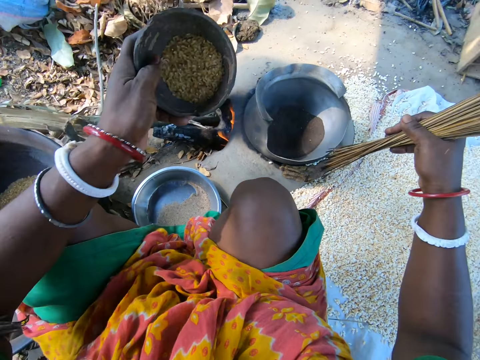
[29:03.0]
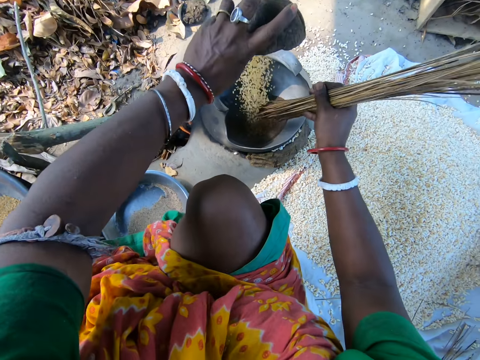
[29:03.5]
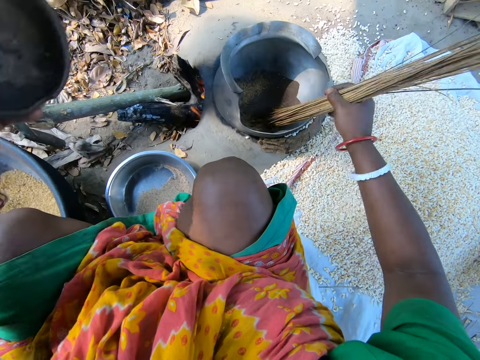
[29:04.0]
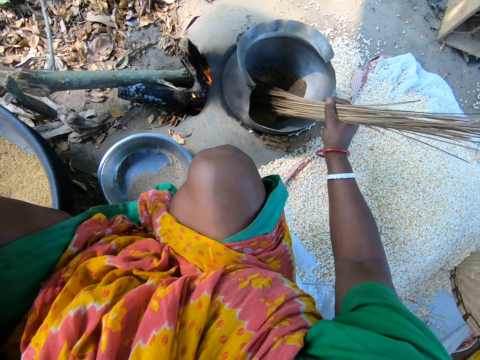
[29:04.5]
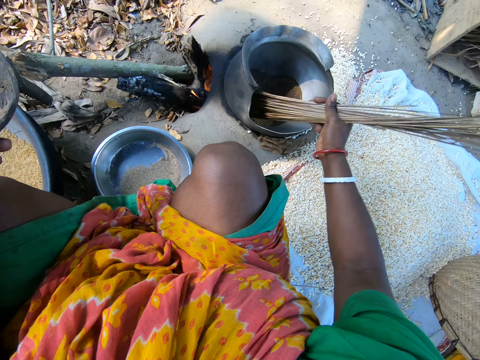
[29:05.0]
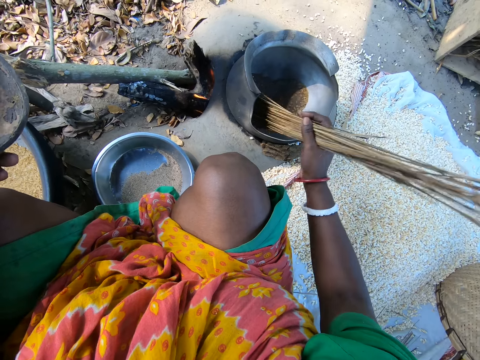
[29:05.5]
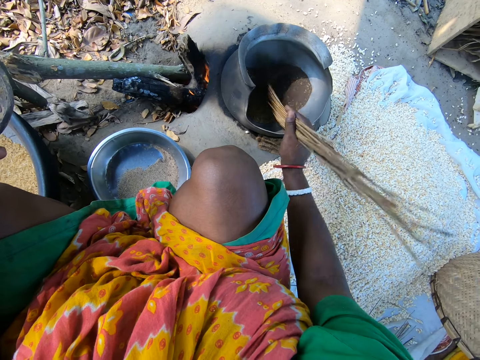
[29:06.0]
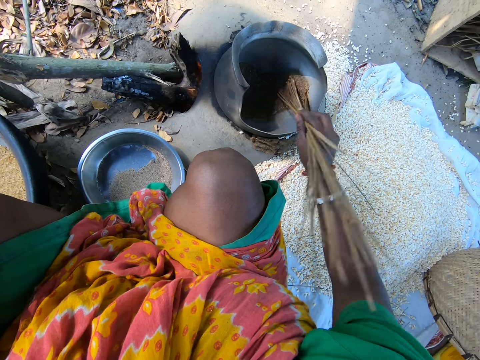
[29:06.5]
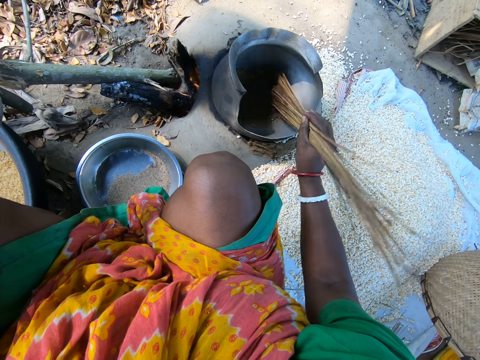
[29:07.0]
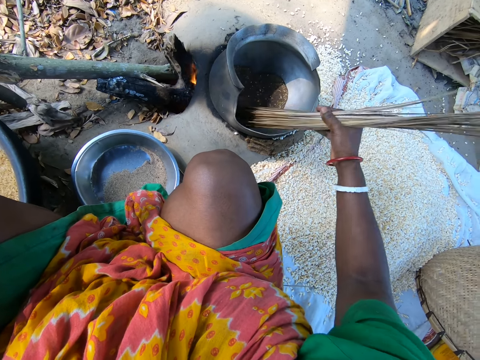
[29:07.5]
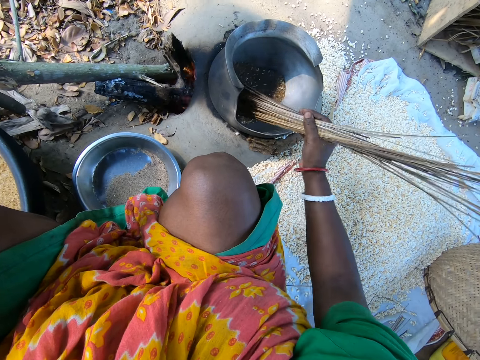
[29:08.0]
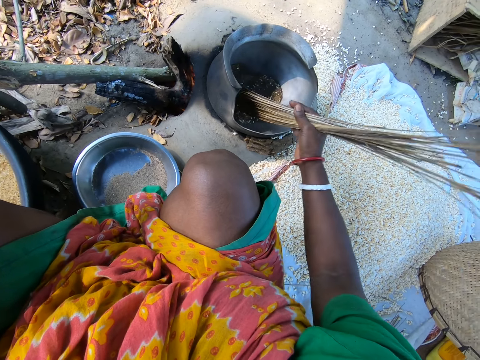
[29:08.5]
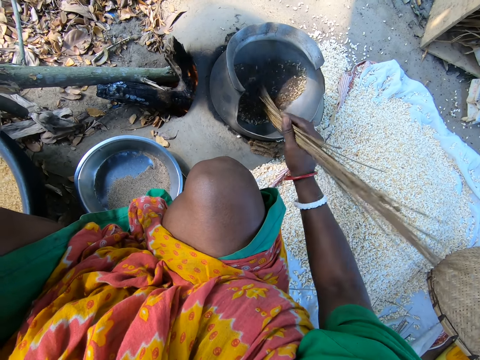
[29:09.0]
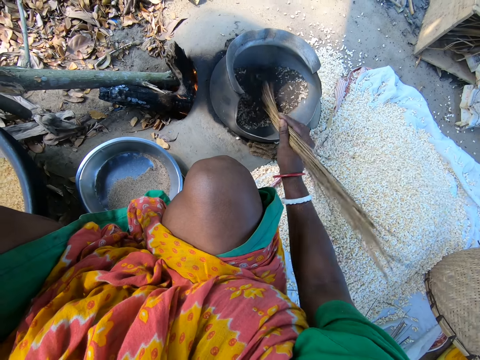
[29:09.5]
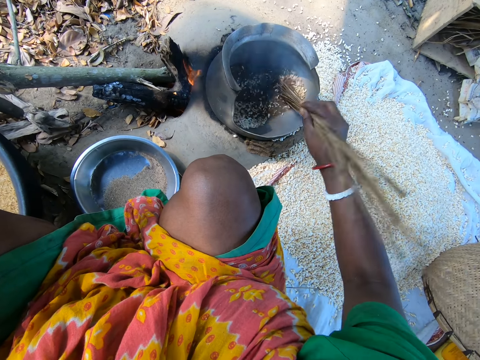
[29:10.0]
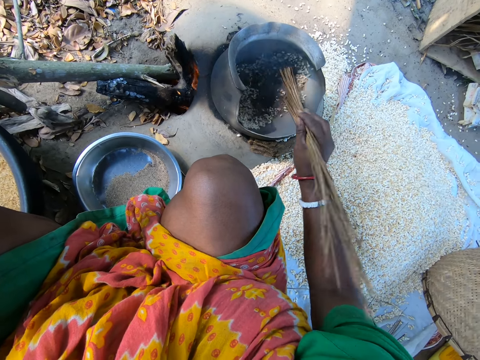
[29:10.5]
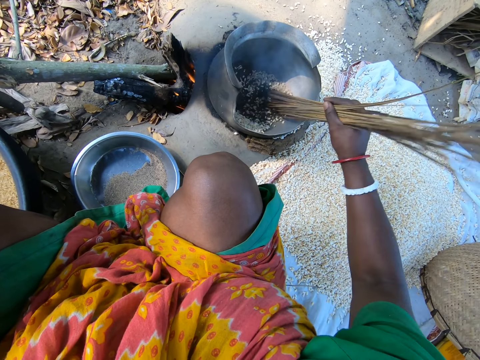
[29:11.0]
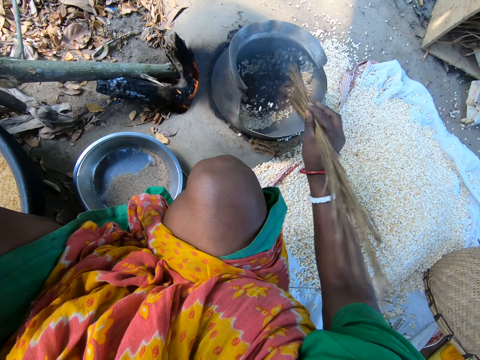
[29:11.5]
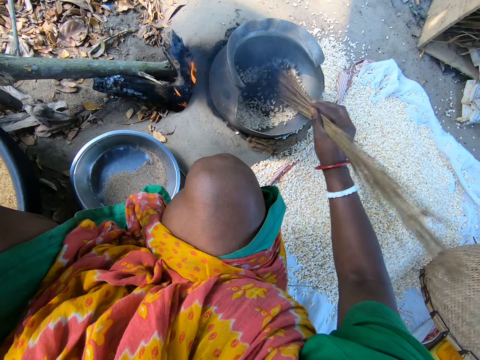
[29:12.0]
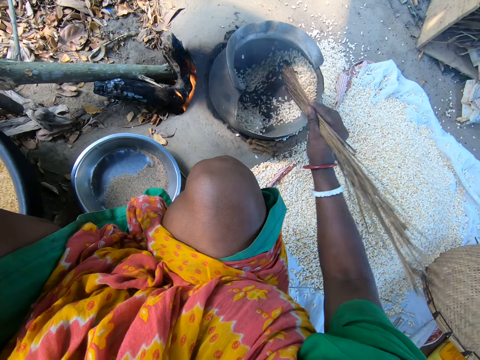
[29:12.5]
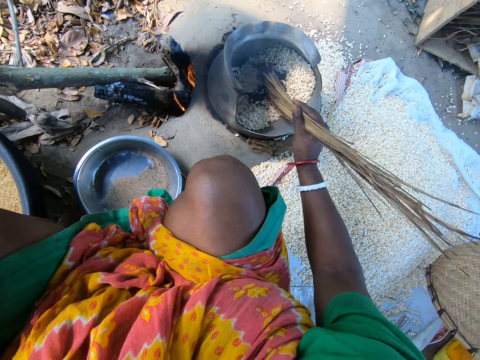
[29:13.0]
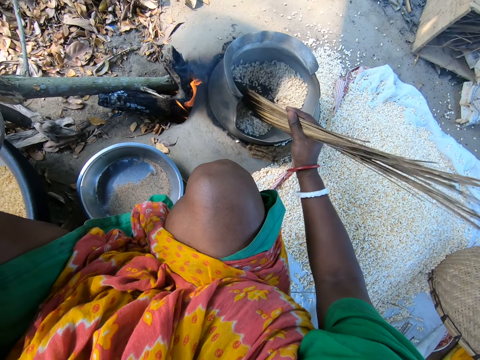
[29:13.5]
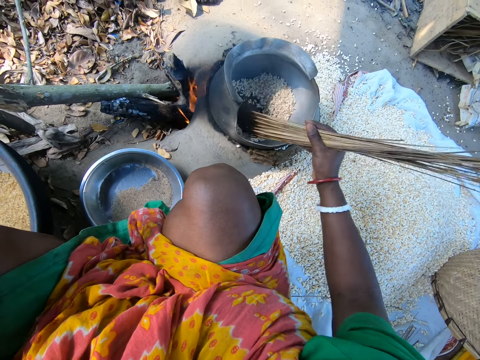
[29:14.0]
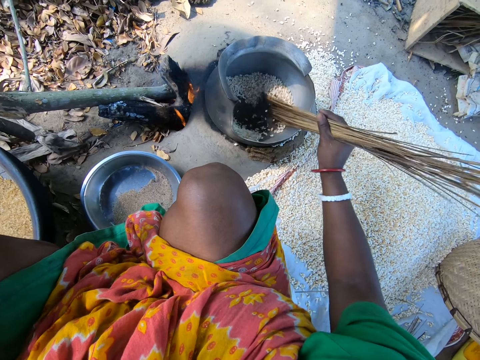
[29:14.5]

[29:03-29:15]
The camera wearer removes grains from the pot. She pours the rice in the bowl into the cooking pot. She mixes the Asian rice in the cooking pot with the broom sticks in her hand.

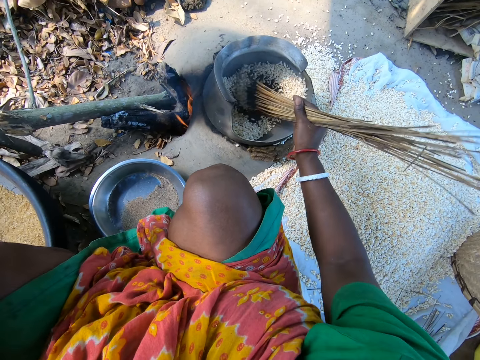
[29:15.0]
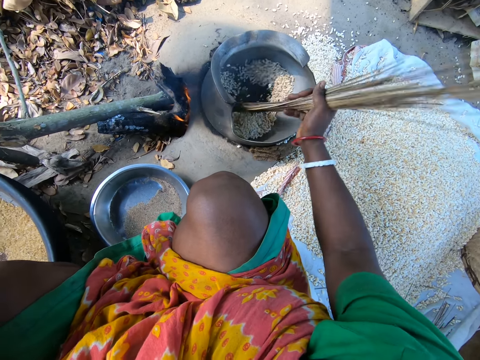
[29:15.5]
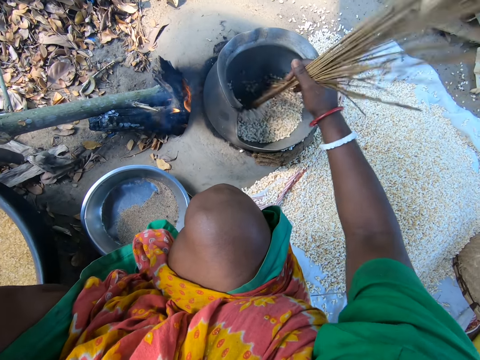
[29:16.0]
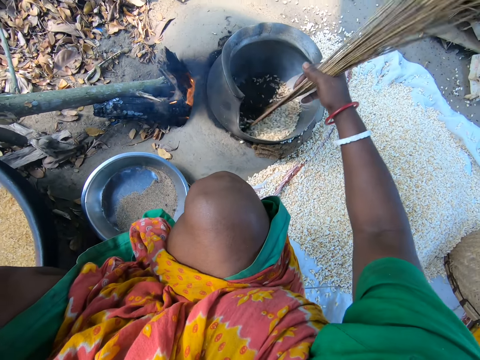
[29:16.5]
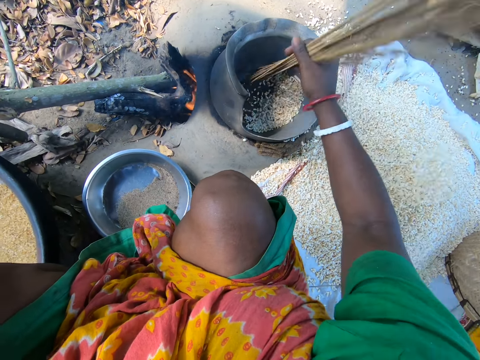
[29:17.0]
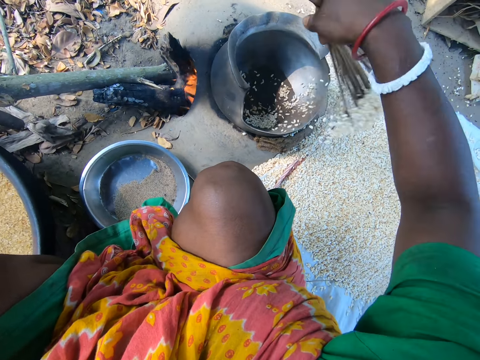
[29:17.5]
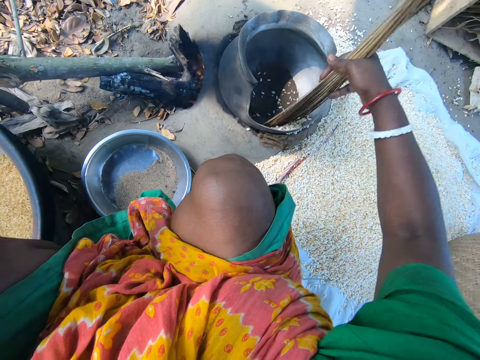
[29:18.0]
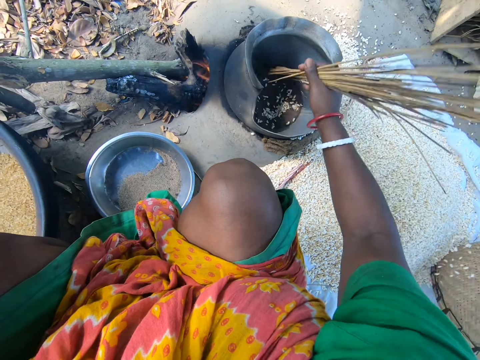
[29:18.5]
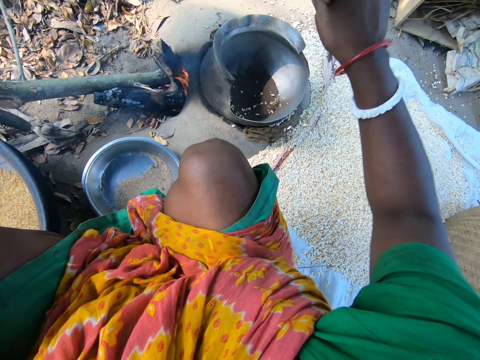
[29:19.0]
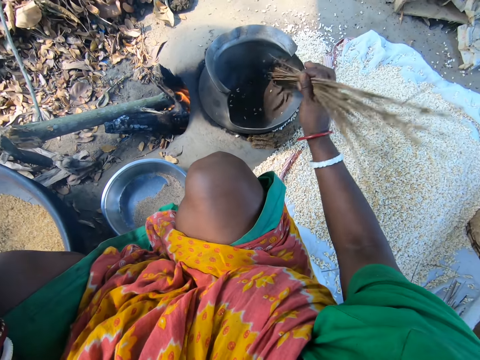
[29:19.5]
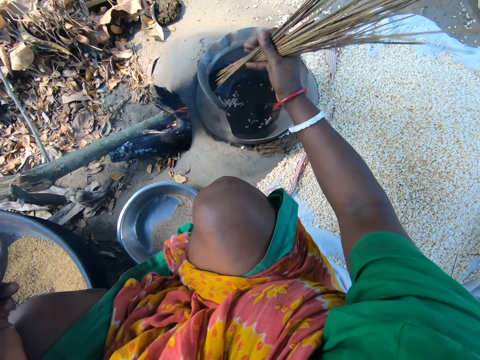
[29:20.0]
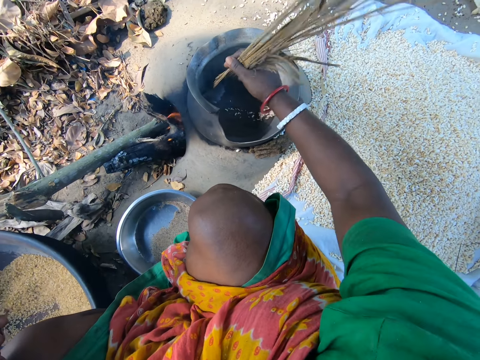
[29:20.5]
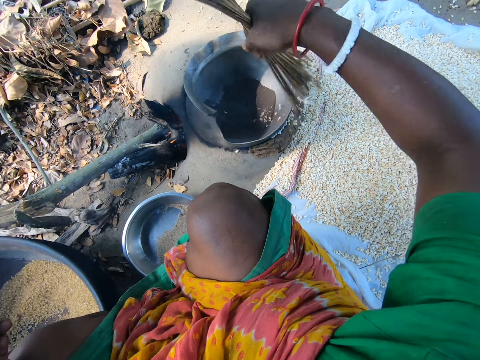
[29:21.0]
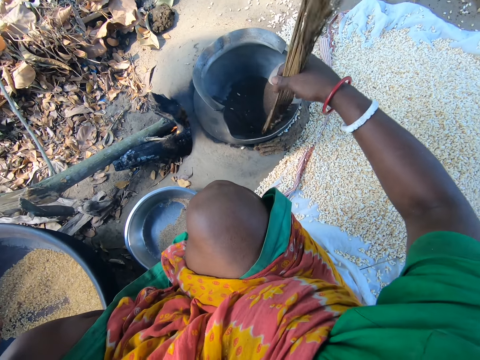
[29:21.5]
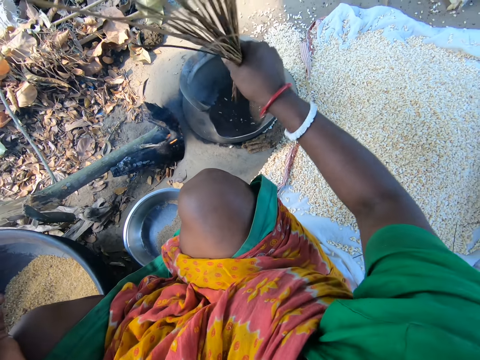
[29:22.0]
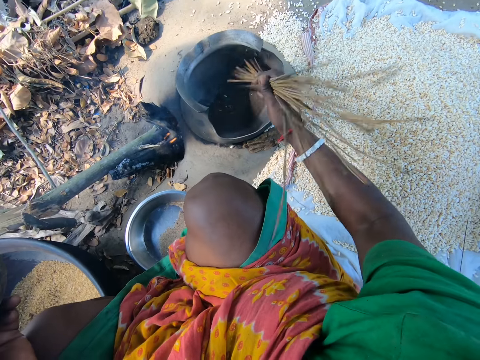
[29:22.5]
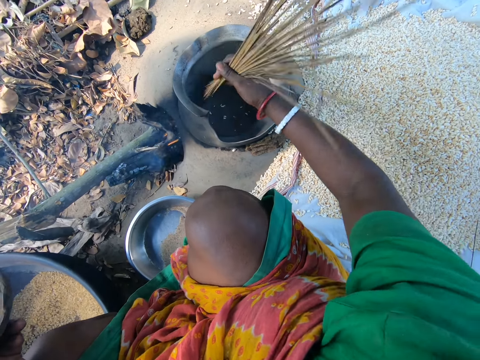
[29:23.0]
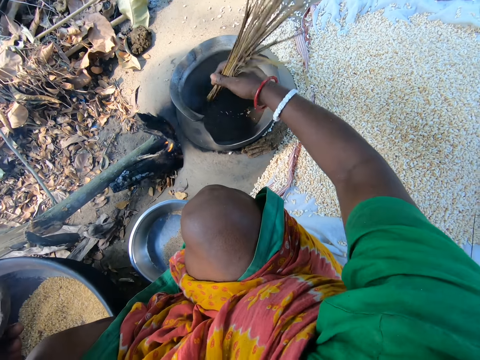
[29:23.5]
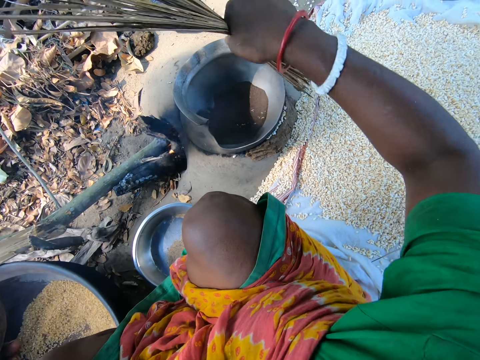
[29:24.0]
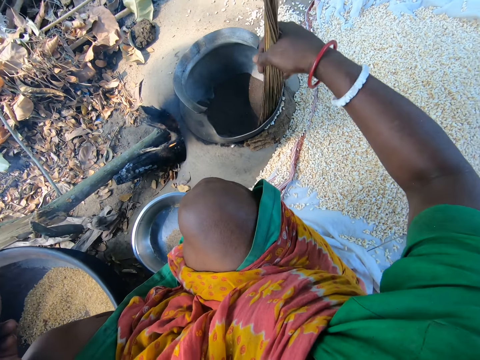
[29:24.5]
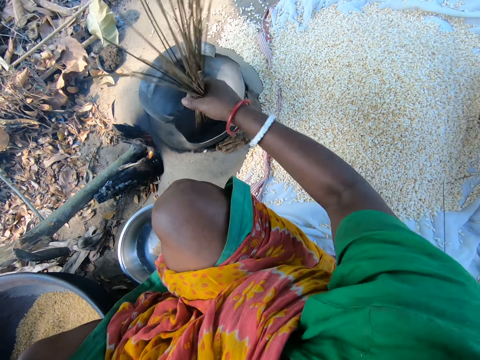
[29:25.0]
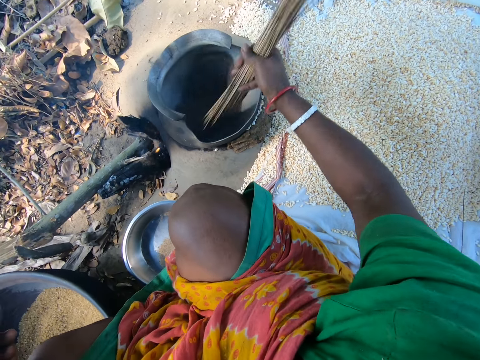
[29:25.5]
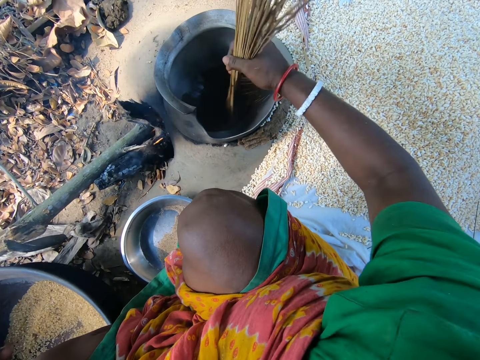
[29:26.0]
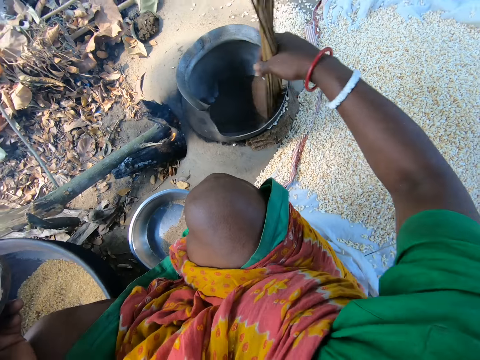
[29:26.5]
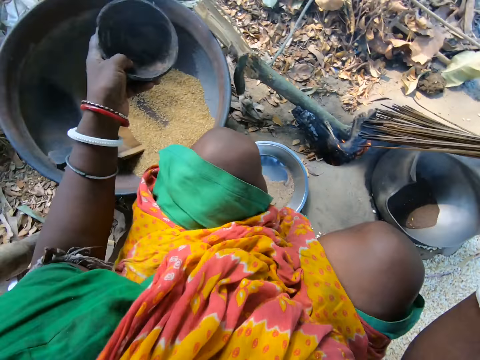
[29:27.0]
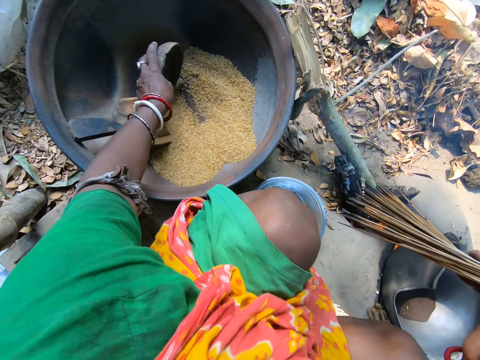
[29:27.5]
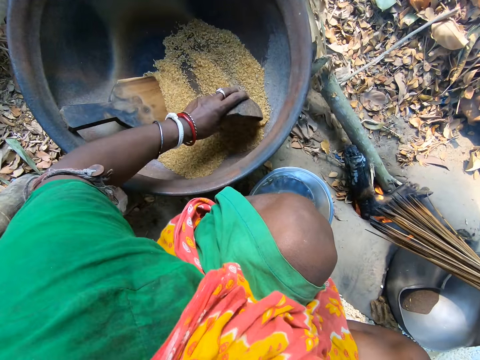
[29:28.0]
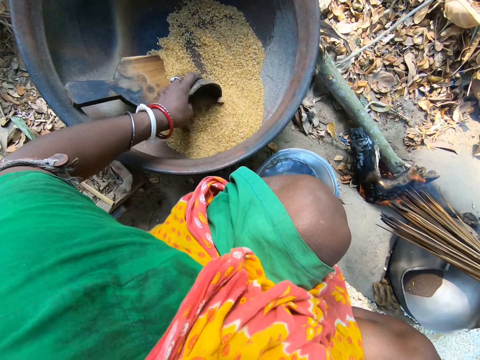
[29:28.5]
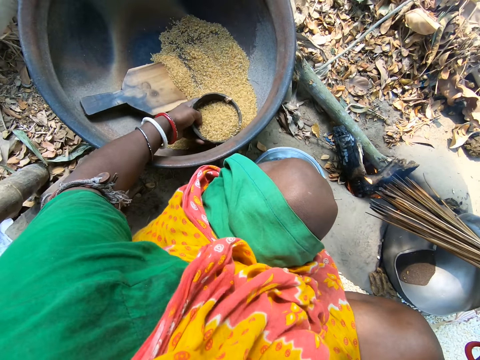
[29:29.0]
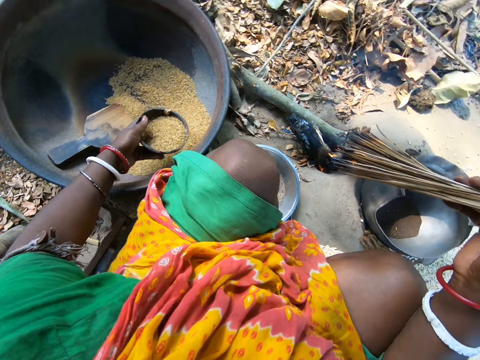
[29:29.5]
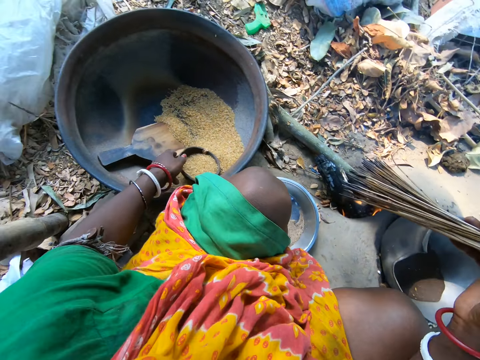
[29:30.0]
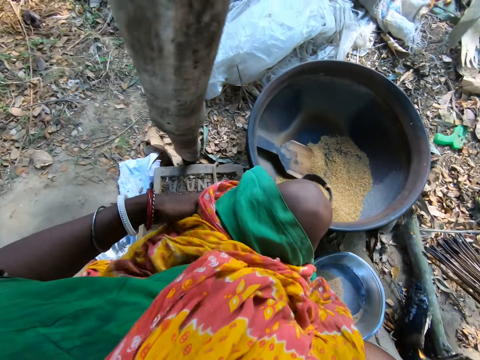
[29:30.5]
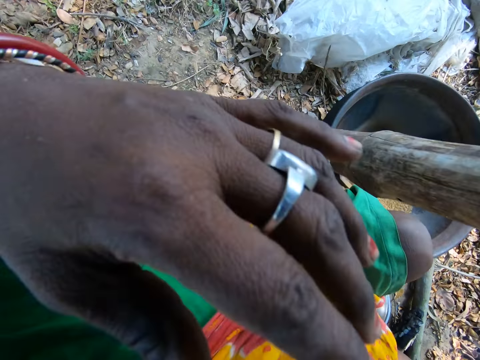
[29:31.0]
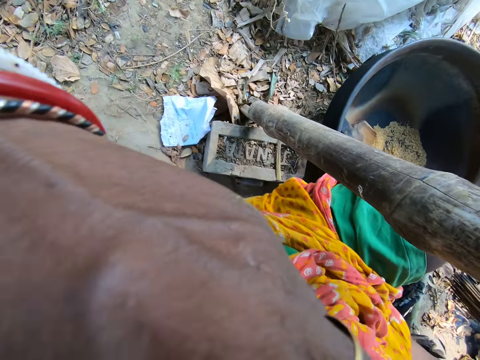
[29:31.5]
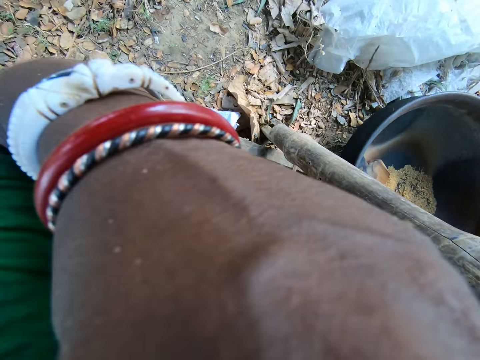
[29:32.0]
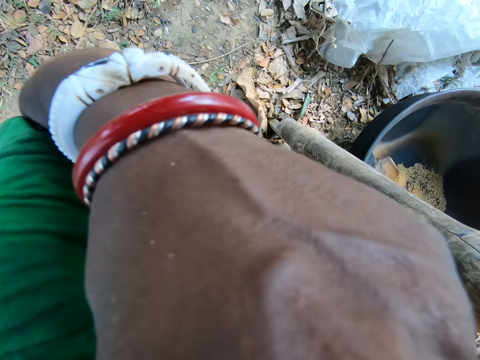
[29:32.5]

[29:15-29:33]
The camera wearer removes the rice or grains from the cooking pot with the broom sticks. She stirs the grains. She removes the grains from the pot. She stirs the grains. She removes the grains from the pot. She stirs the grains. She removes the grains from the pot. She scoops the rice in the basin with the bowl in her hand. She drops the bowl inside the basin of rice on the floor. She touches her face. She wipes her nose with her hand.
